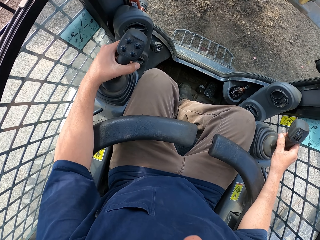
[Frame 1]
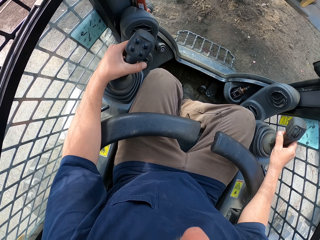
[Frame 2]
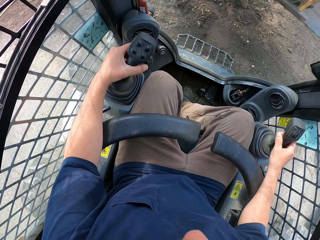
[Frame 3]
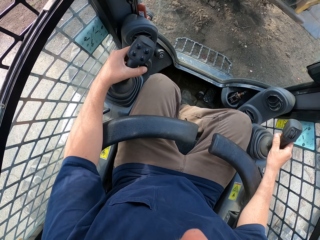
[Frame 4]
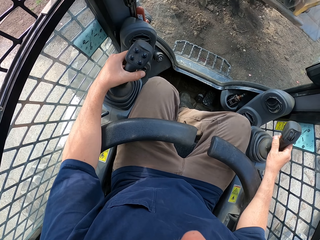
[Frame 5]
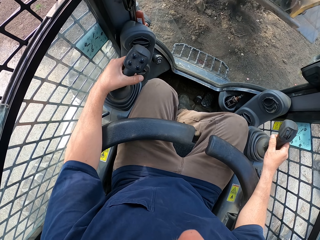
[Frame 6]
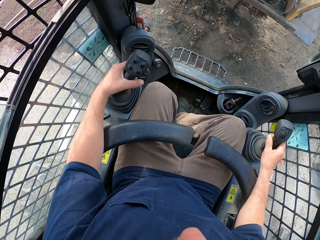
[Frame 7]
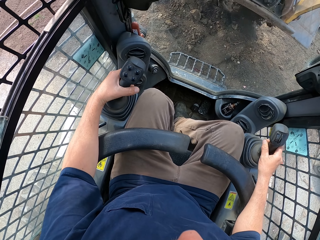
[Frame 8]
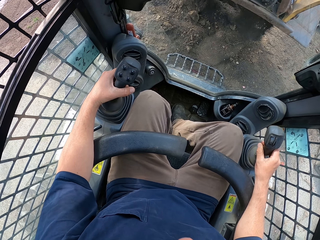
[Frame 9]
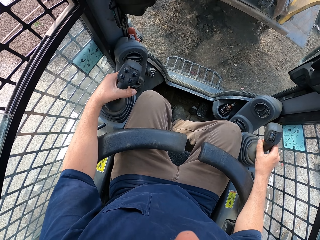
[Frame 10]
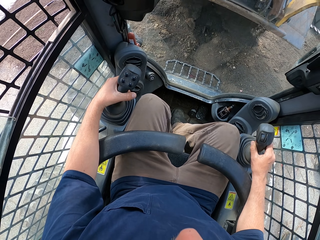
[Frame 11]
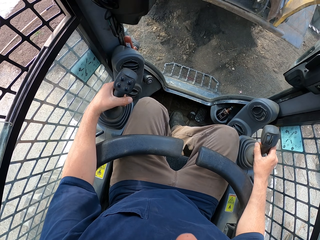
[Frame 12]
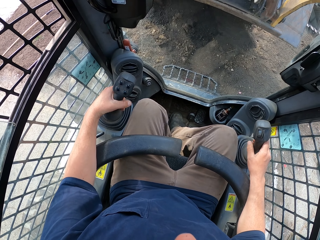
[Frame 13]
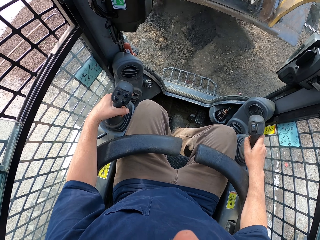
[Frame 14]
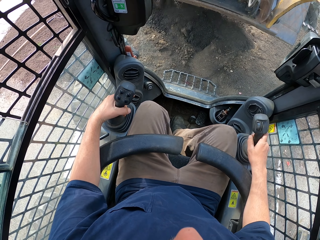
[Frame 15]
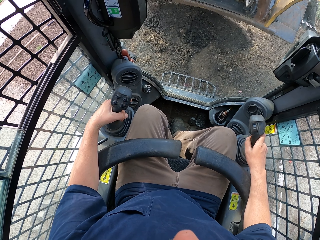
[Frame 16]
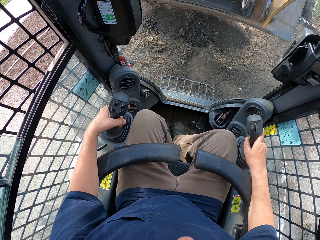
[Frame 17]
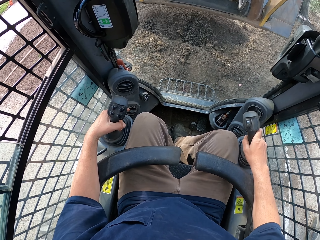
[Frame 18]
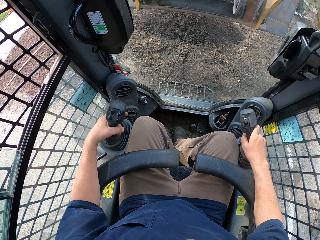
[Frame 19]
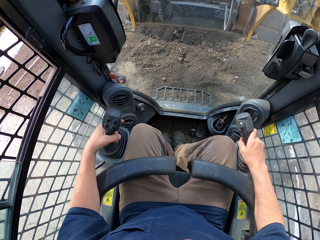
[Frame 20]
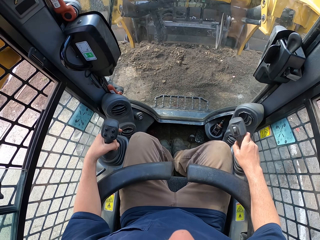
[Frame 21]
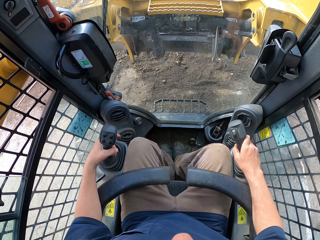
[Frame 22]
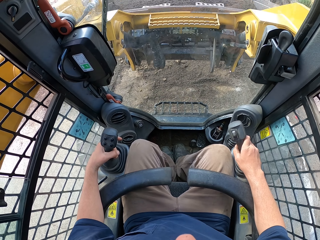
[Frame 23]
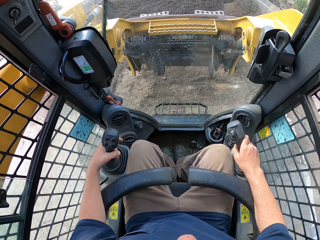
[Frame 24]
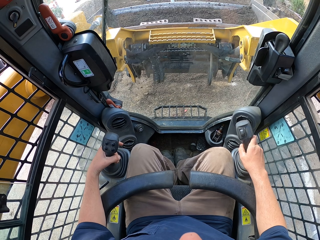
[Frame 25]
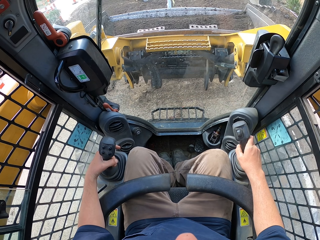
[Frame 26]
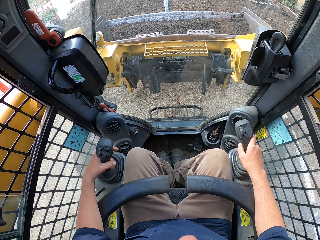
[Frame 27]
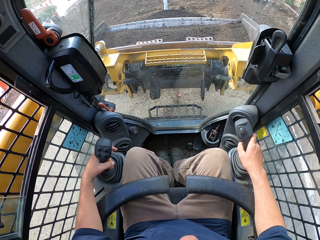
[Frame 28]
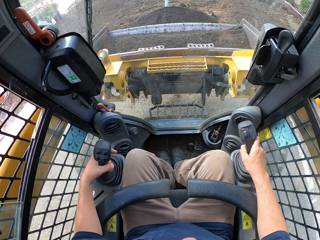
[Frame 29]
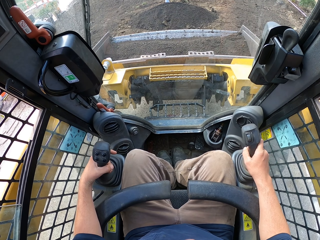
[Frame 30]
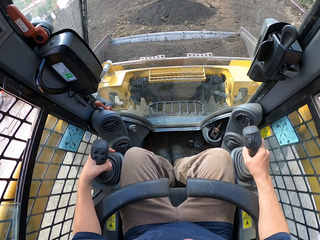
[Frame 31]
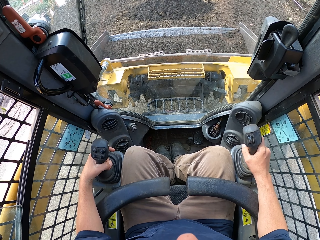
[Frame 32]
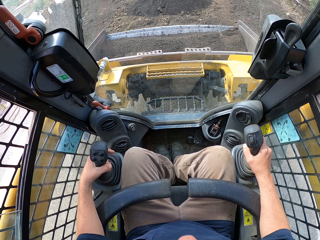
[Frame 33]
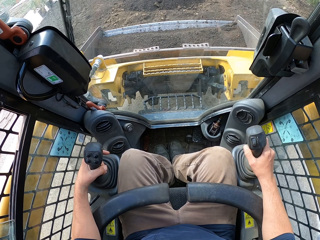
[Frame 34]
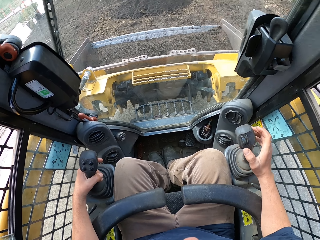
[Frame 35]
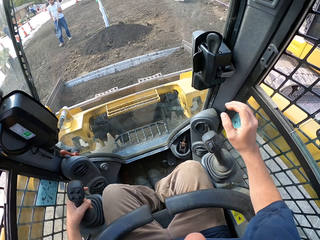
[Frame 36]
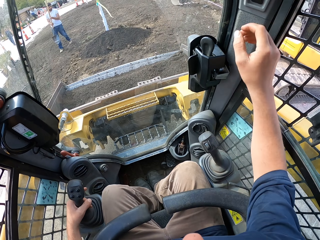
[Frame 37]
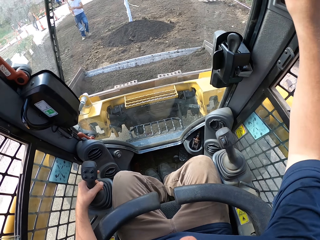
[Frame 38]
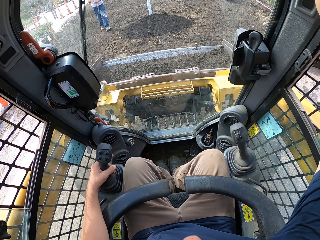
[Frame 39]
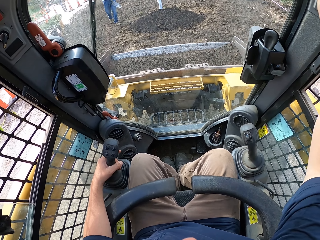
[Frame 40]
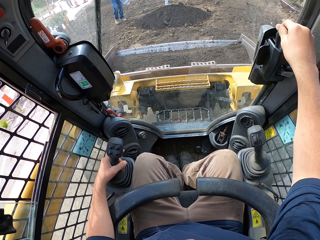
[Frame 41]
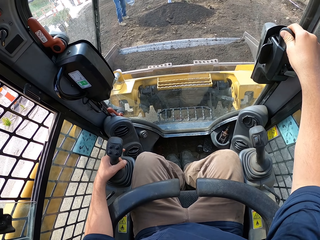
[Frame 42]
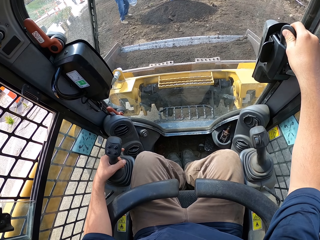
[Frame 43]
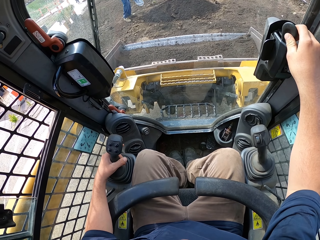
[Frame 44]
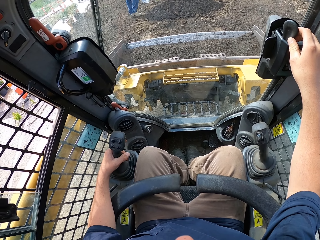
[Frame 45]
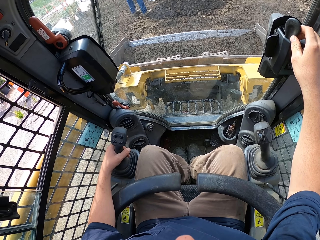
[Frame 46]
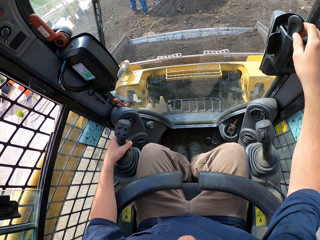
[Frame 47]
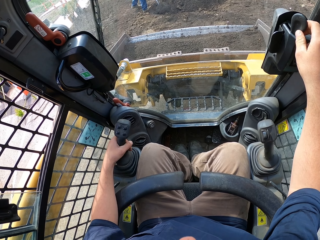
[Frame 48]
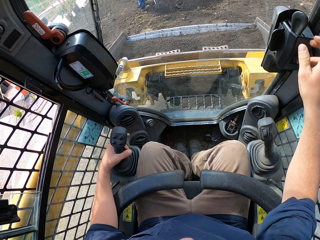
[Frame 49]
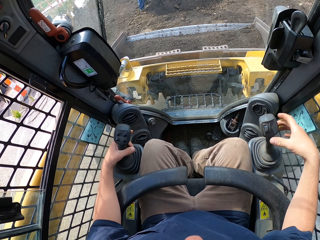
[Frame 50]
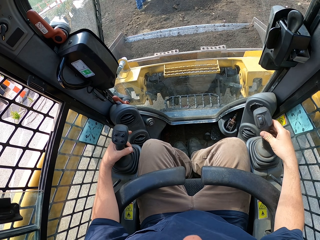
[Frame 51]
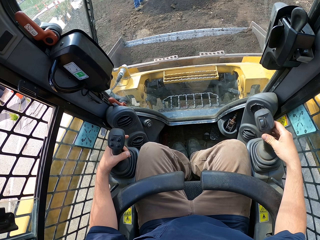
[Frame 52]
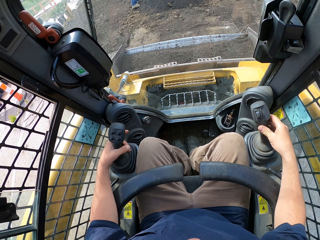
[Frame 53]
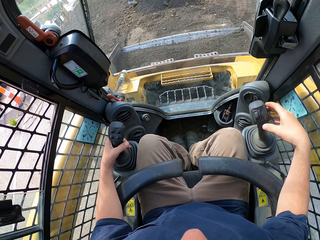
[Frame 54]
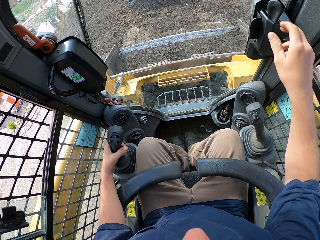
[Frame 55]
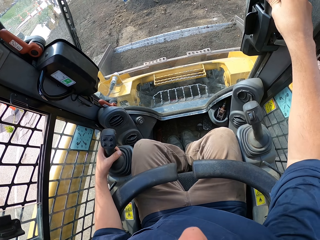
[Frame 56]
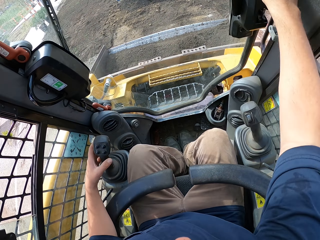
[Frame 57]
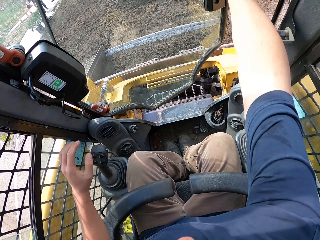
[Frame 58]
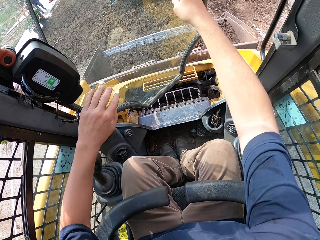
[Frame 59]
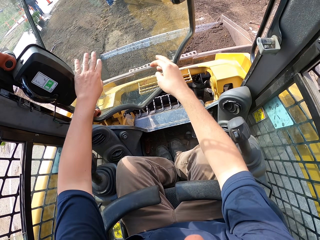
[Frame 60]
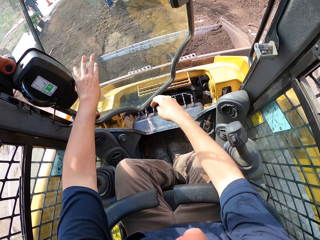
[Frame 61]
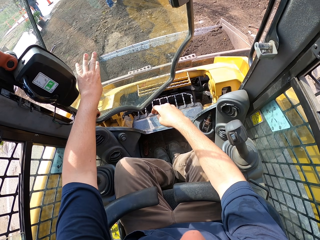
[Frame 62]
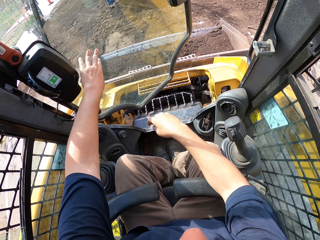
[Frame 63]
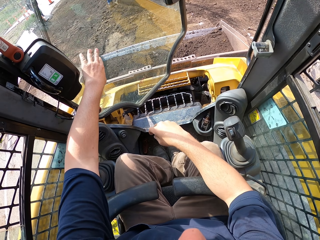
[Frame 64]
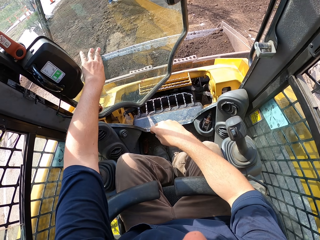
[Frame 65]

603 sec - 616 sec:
The camera wearer presses a button on the forklift. He holds a forklift part with his right hand. He moves a gear lever with his left hand. He moves the gear lever with his right hand. He opens the forklift door.

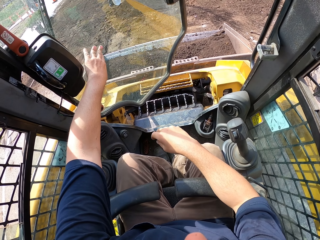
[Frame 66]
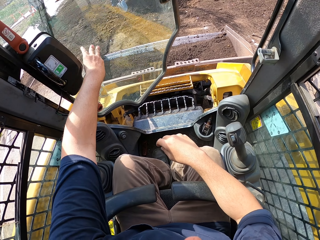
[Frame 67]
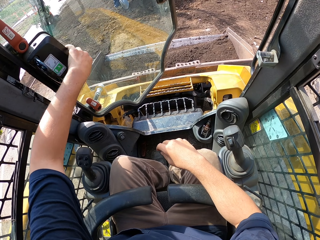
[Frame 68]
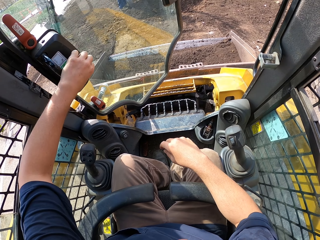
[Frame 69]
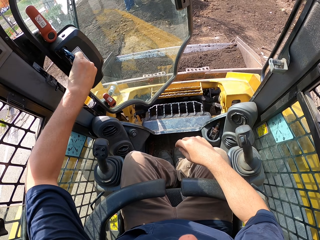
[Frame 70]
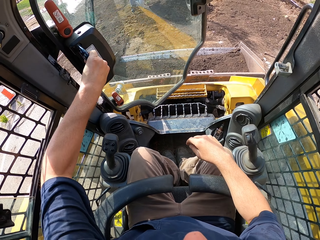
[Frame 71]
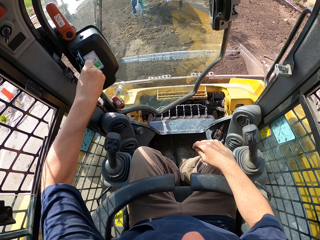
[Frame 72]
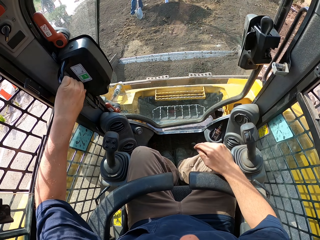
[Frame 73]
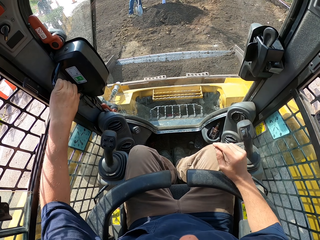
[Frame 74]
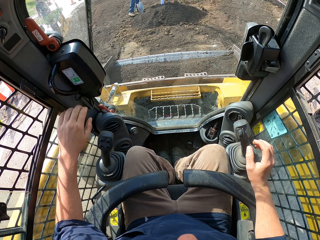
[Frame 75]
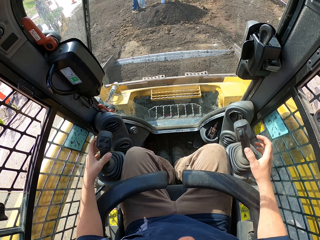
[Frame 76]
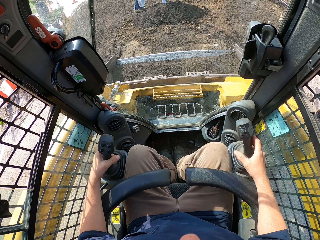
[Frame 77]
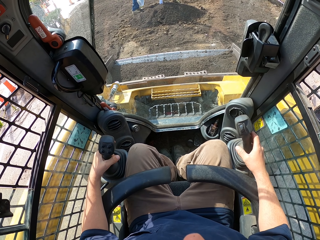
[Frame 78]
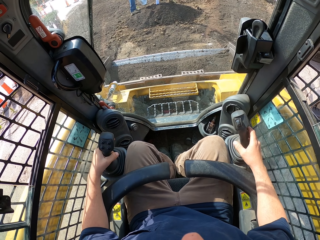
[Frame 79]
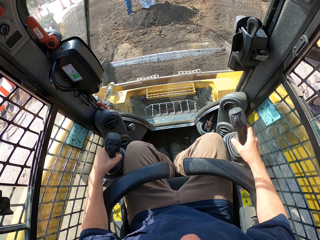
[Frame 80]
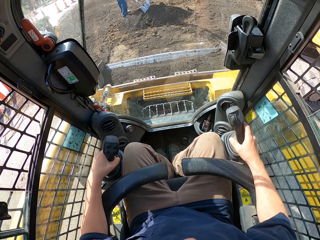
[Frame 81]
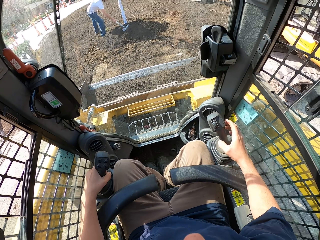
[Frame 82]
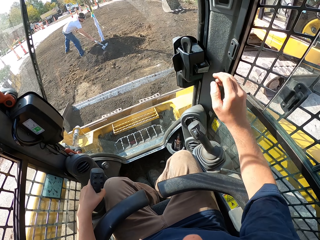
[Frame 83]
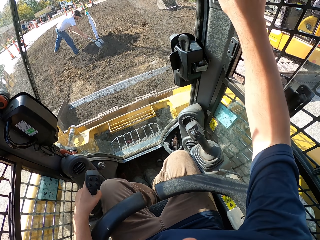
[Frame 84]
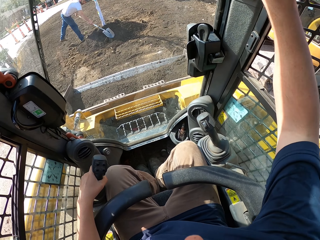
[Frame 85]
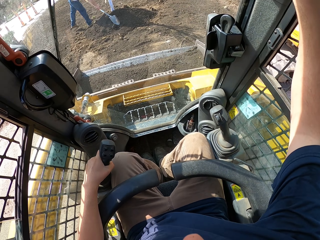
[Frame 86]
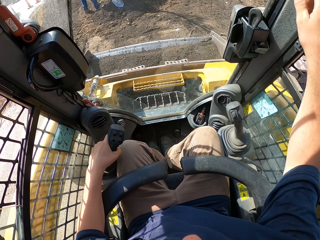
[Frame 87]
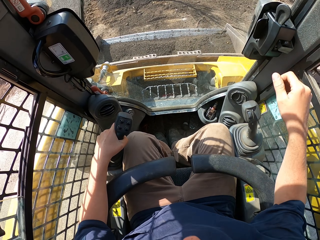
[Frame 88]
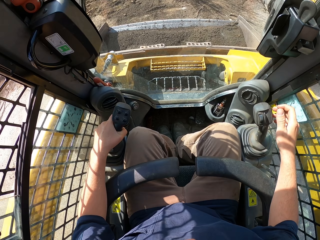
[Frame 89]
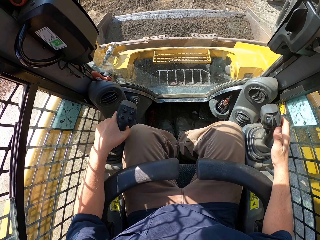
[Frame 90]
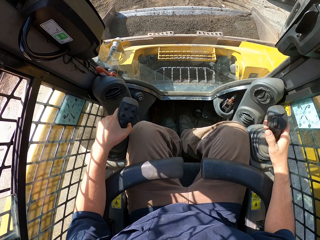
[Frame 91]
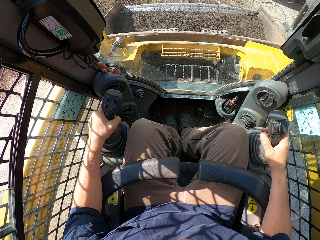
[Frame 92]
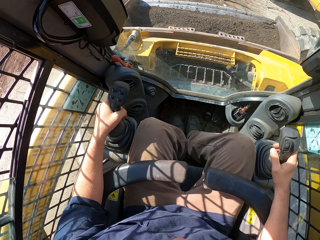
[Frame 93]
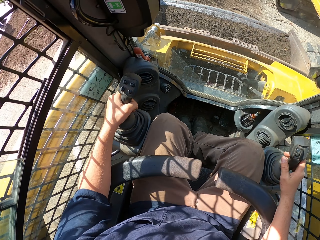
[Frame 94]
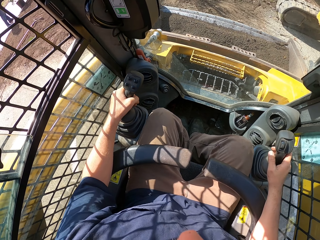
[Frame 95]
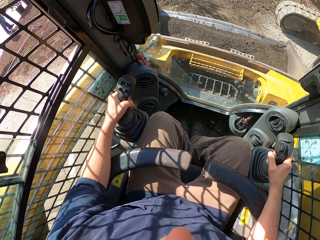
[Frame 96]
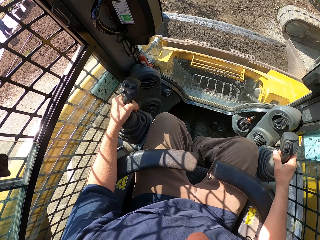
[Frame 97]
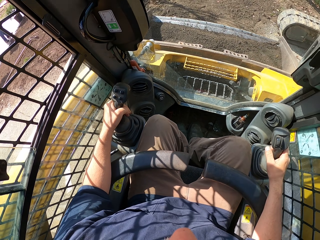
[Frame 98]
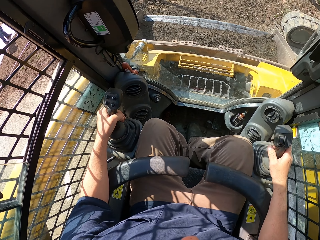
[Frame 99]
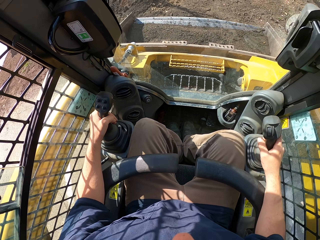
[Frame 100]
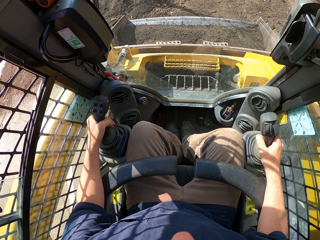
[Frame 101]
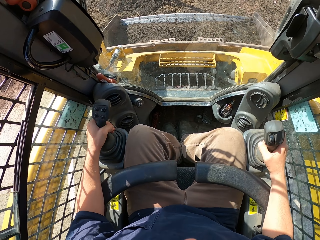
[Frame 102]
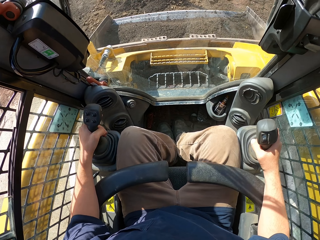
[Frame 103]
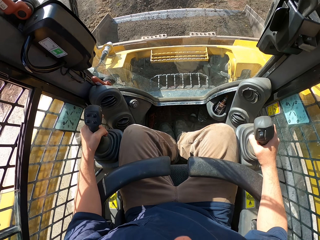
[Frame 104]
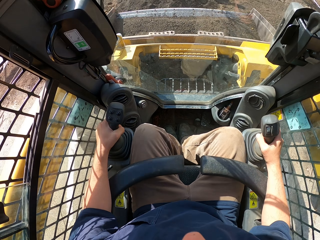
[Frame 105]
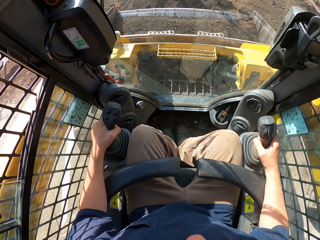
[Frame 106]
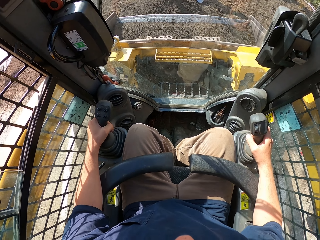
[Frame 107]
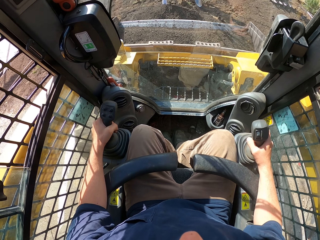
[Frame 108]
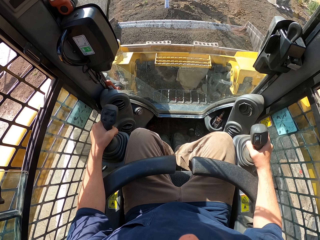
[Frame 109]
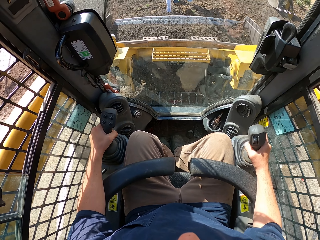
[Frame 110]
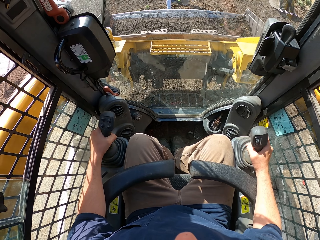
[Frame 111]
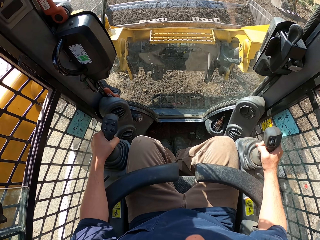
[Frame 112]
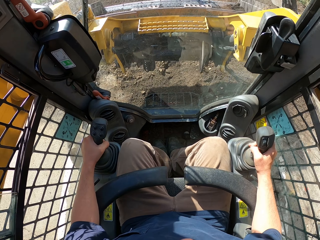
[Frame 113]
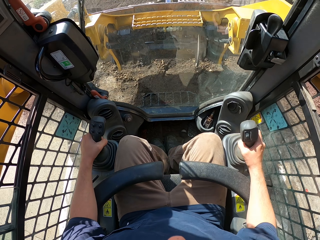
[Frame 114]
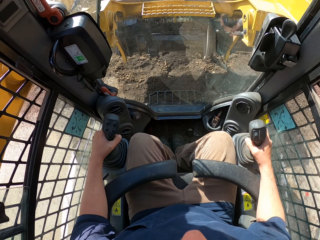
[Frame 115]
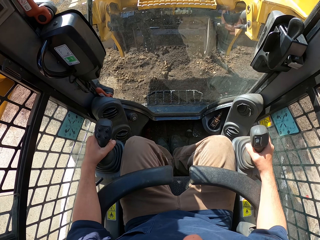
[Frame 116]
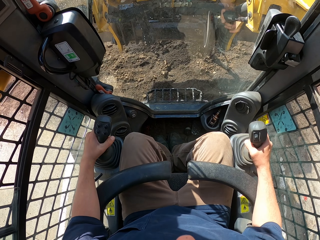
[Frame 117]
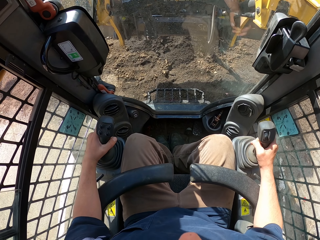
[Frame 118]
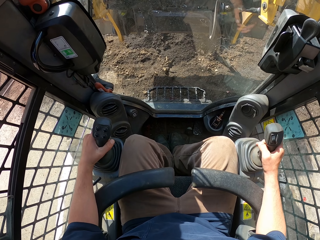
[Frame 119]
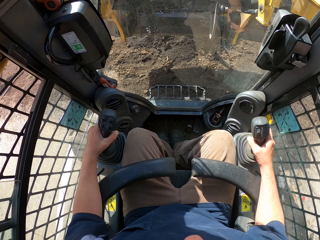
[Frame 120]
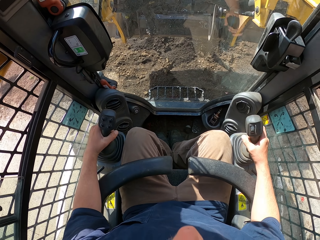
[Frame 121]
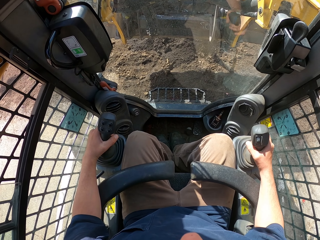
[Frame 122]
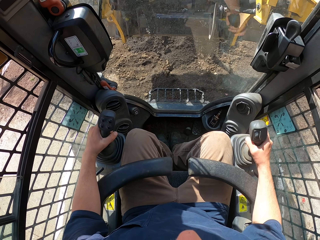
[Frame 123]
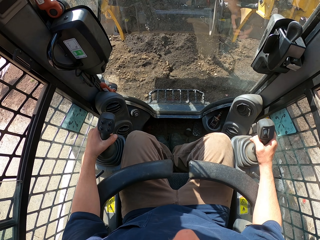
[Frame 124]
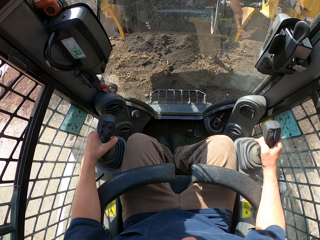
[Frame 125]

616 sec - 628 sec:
The camera wearer touches the forklift door. They close the forklift door. They hold the gears, move the gear lever using both hands. They press a button on the forklift. A person spreads sand on the ground using a shovel. The camera wearer drives the forklift. They lift the forklift carriage.
